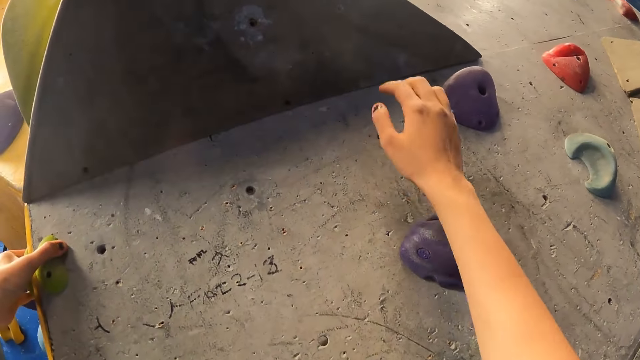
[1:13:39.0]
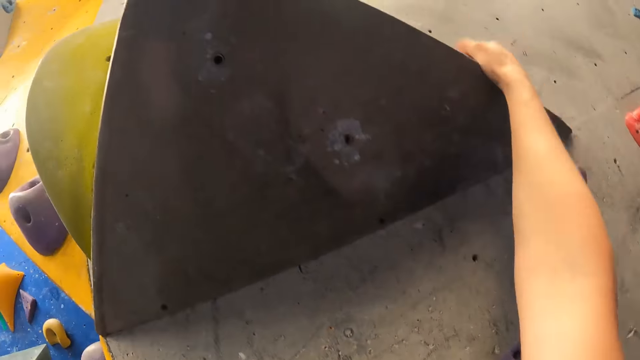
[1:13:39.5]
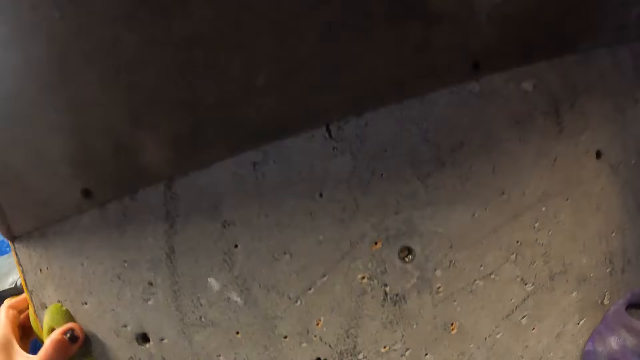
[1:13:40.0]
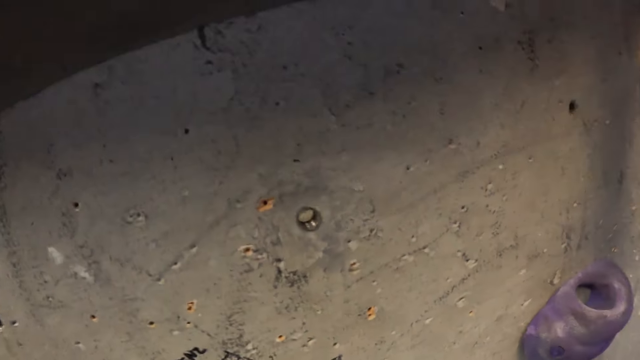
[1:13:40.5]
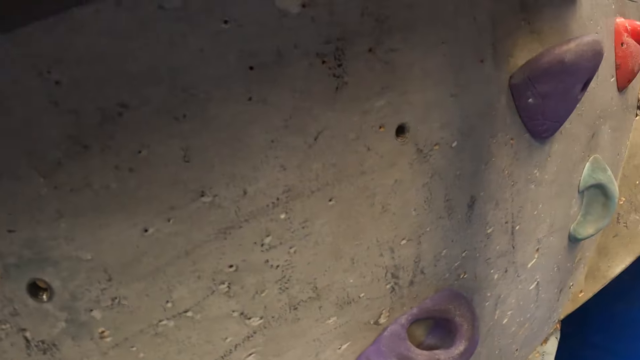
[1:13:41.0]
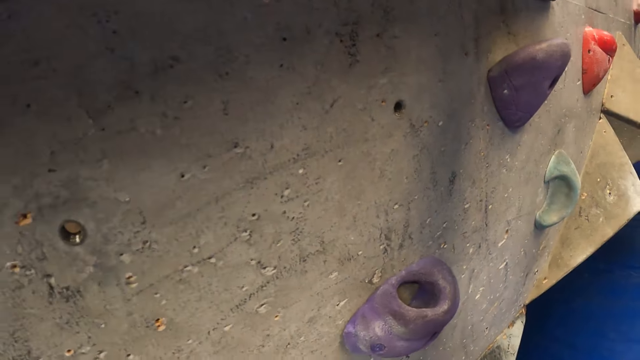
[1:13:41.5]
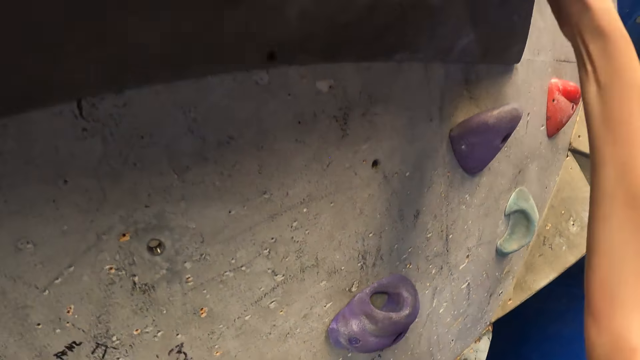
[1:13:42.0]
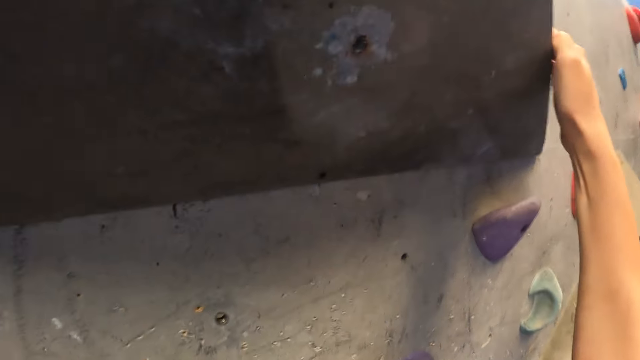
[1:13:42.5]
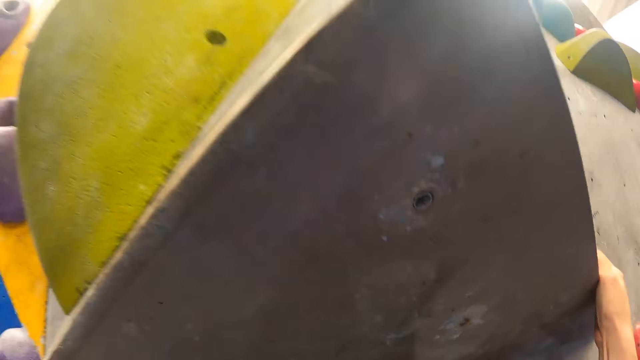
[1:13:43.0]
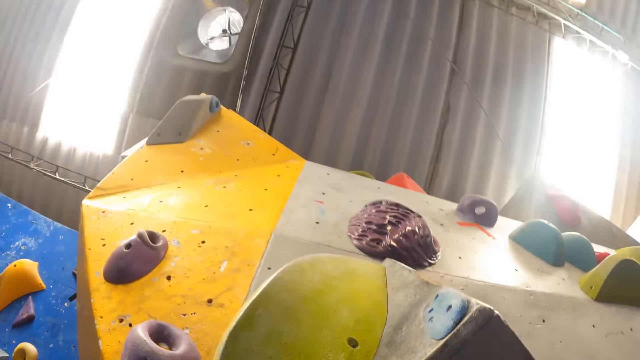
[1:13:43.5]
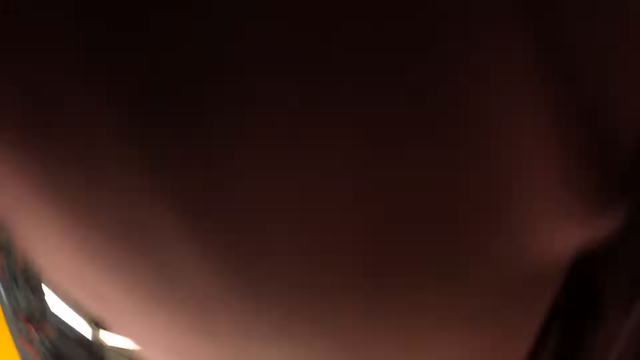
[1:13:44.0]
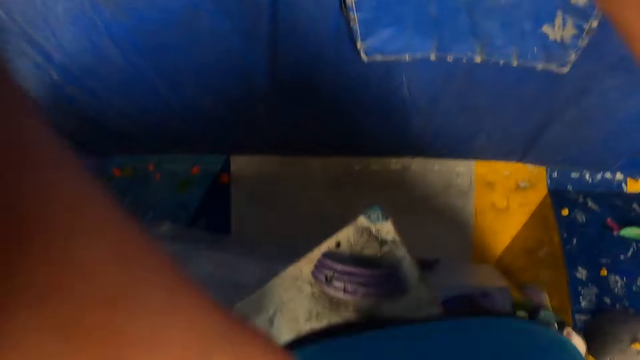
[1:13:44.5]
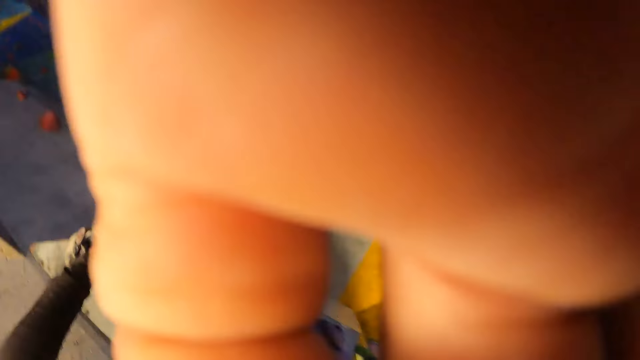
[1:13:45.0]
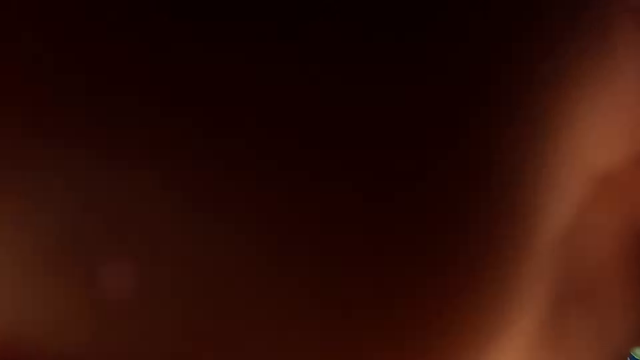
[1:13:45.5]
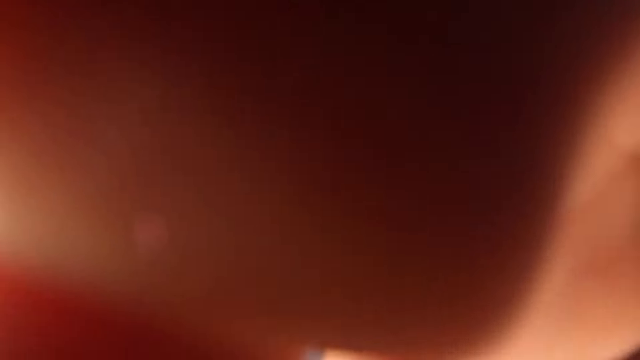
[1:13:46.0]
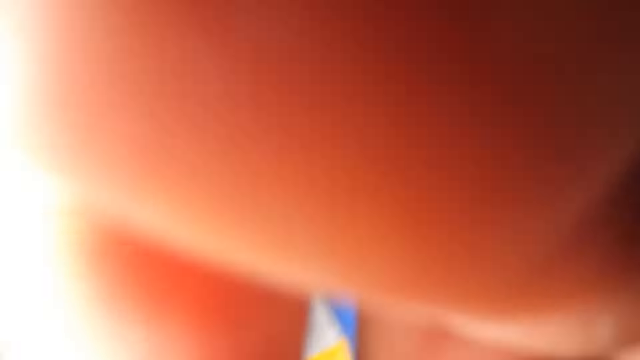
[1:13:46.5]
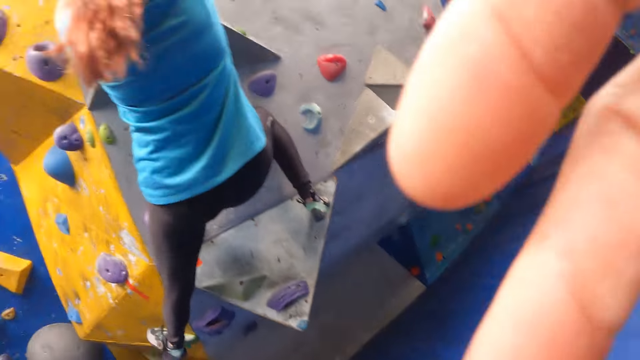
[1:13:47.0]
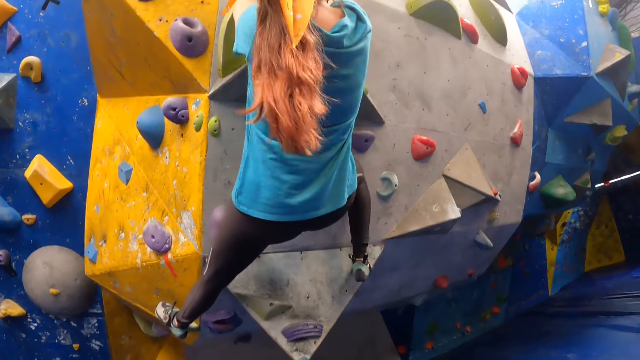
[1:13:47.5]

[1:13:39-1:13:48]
The camera wearer holds a climbing hold firm with her right hand. She climbs the bouldering wall with both hands. She touches her head cam with her right hand.

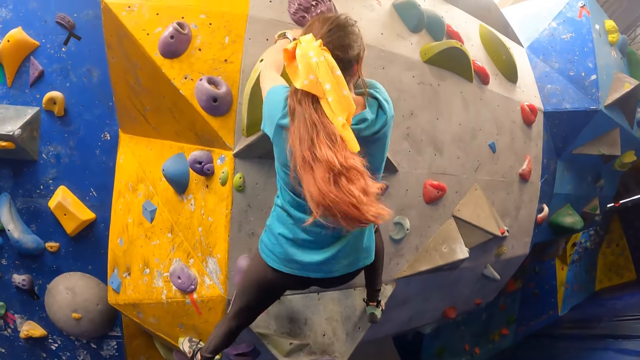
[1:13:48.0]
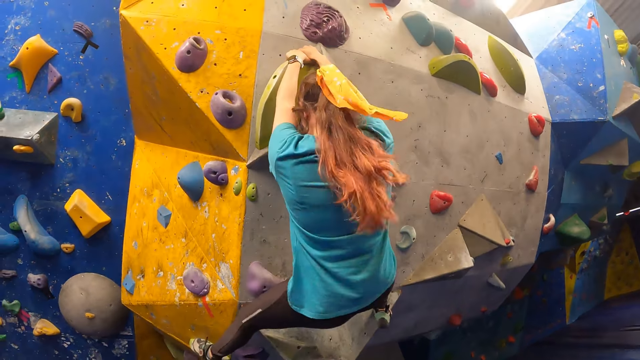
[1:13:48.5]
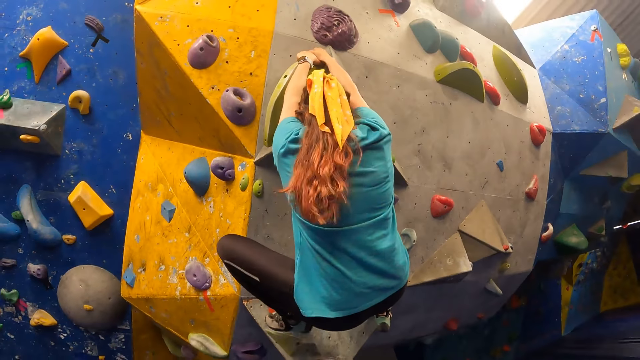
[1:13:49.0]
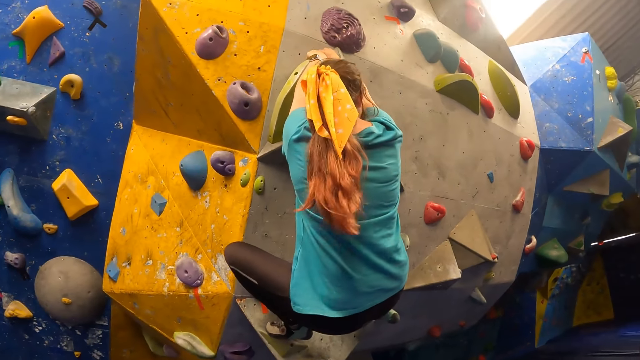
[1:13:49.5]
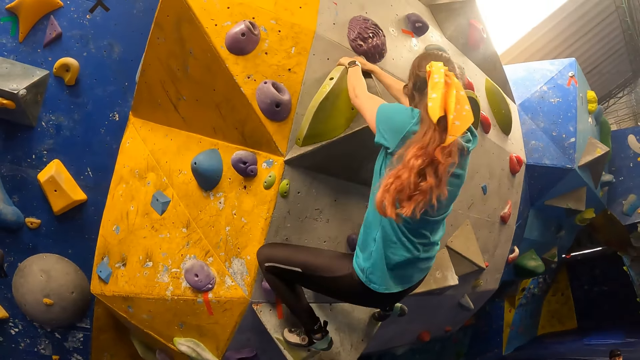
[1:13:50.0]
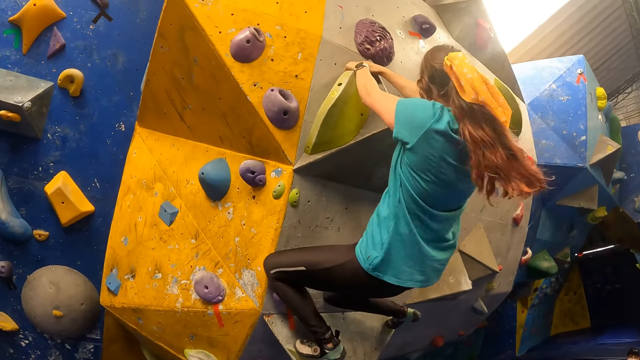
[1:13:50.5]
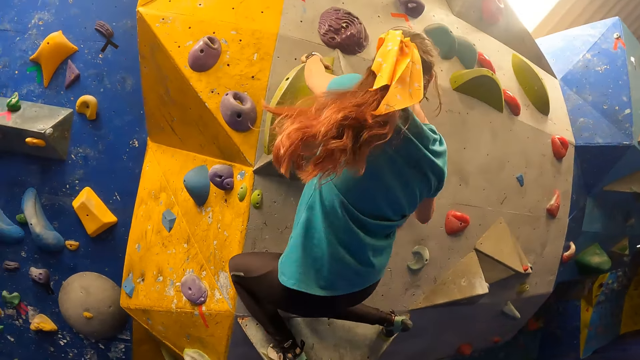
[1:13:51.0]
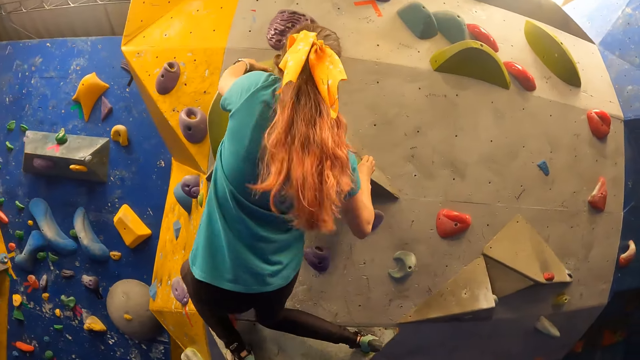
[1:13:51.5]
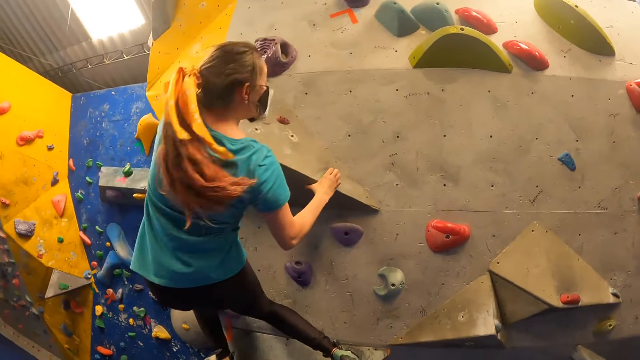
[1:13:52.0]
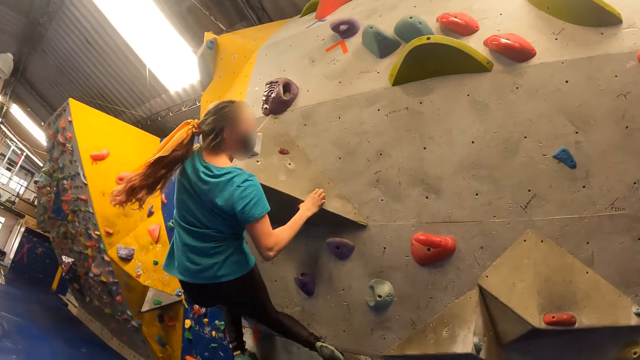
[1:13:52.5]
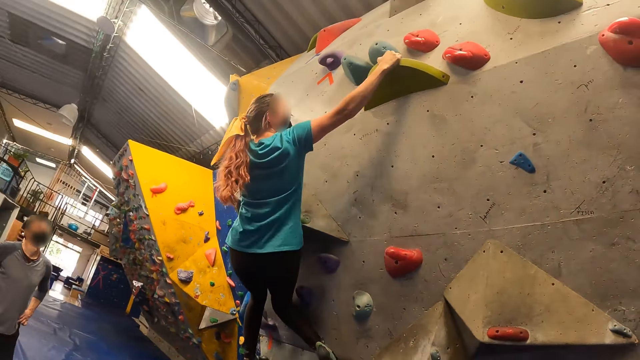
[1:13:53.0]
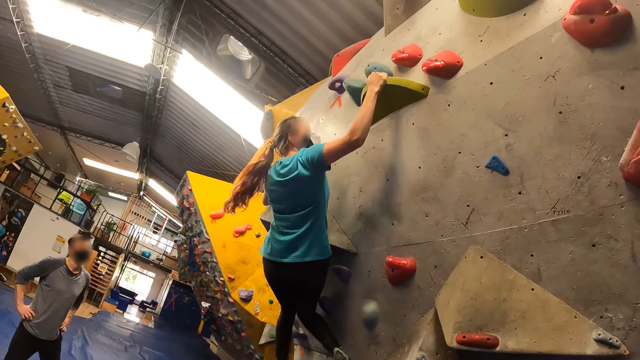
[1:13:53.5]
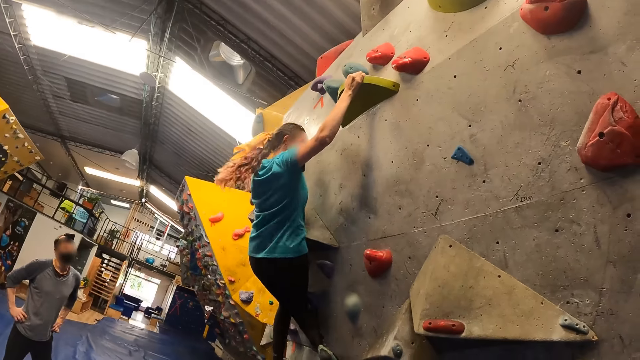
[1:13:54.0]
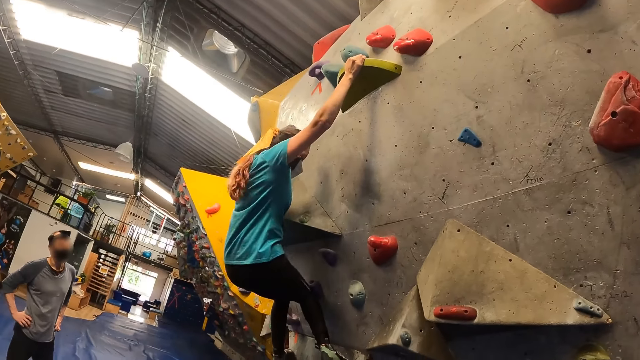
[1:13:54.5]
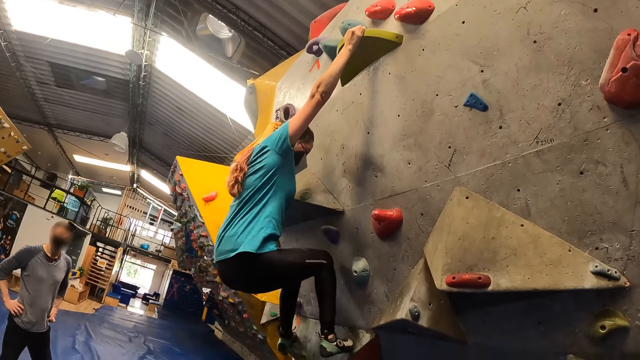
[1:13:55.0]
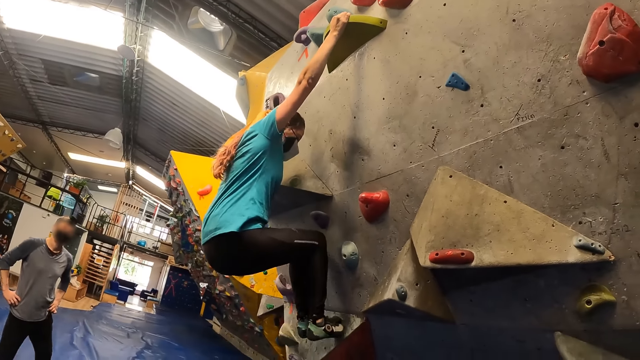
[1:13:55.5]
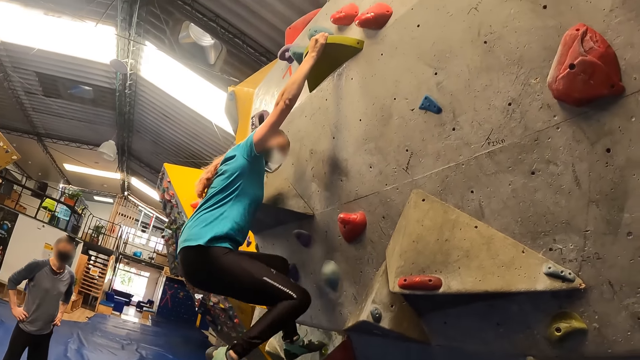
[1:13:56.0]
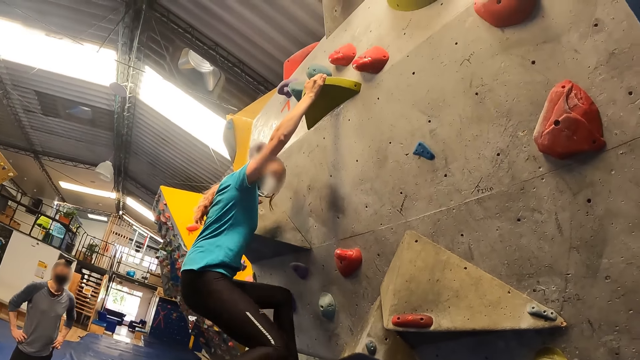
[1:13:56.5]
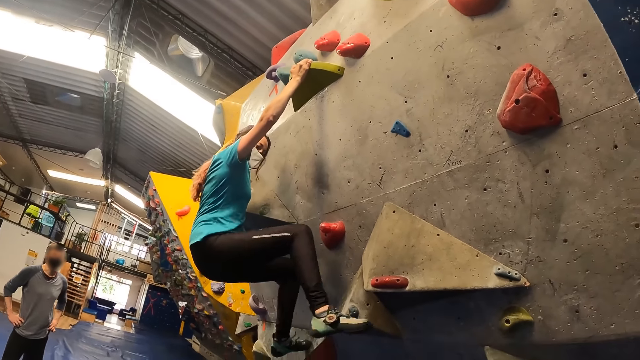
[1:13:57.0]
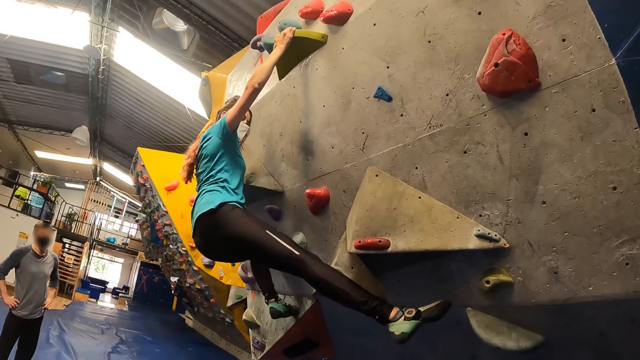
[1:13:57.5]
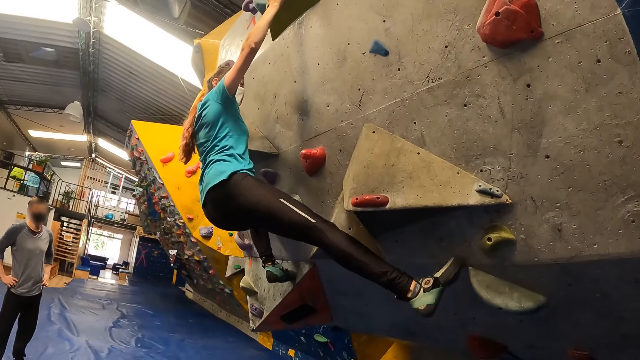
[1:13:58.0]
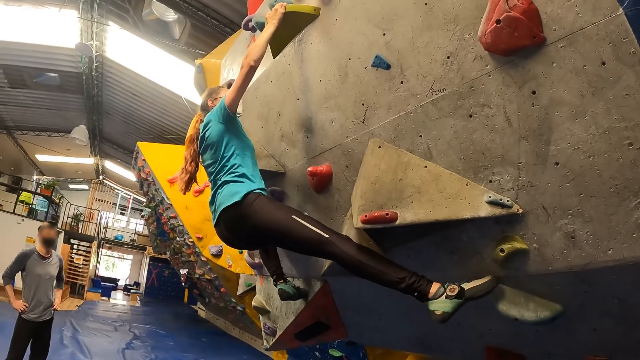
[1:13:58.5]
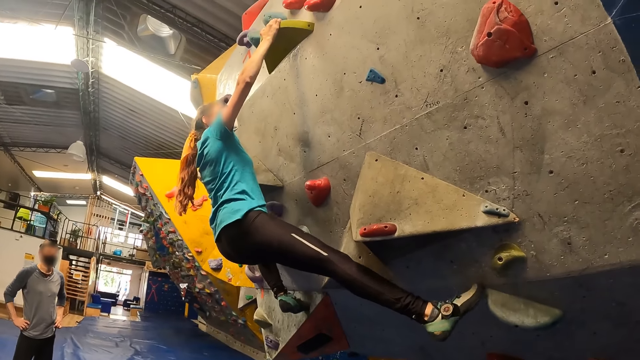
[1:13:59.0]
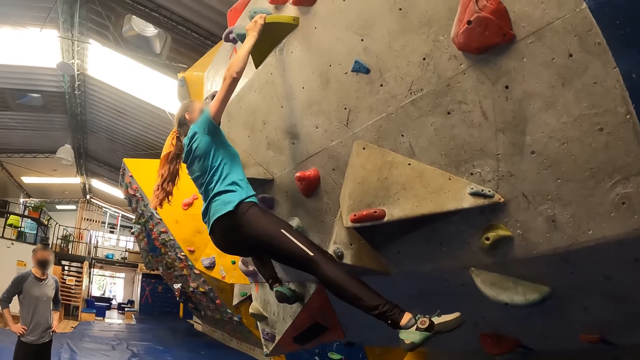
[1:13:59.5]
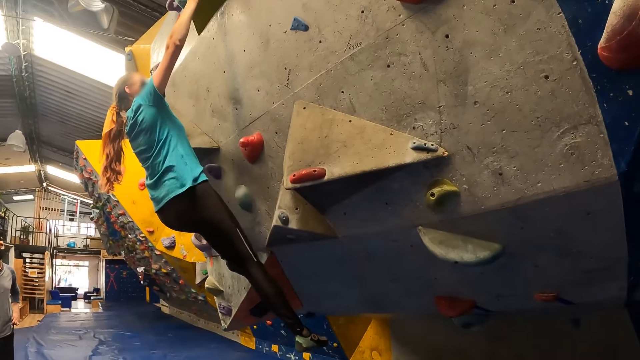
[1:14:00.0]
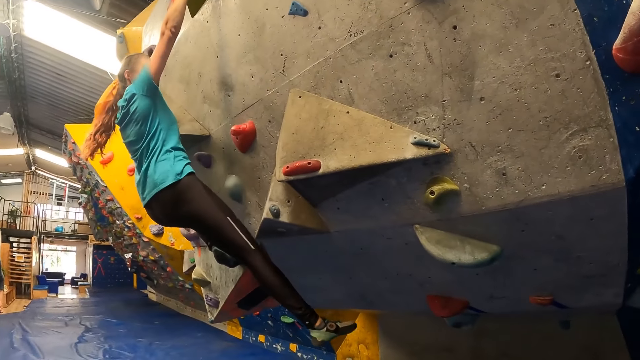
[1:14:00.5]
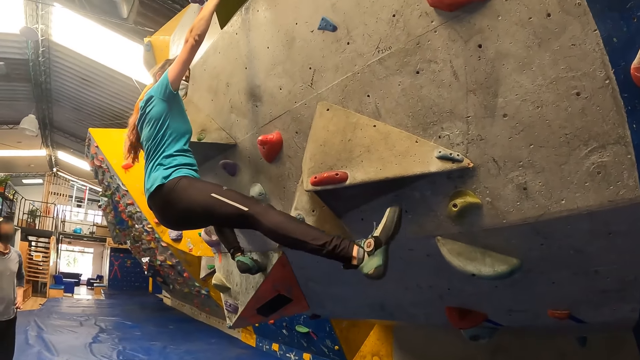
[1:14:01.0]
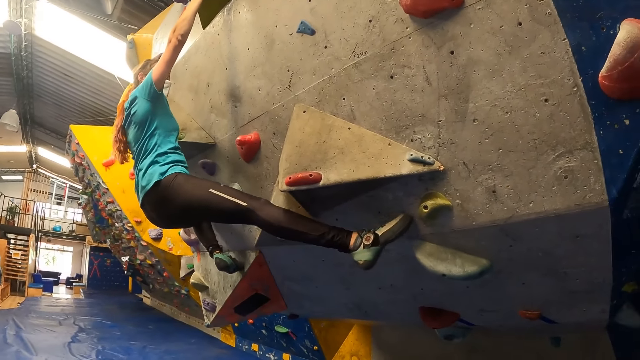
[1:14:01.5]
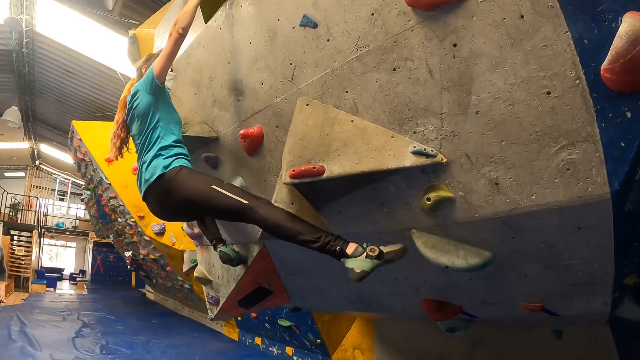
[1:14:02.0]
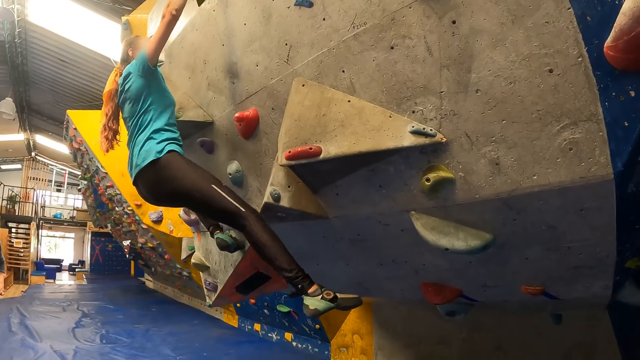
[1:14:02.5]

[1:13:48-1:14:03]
A woman climbs the bouldering wall with both legs. The woman holds a green climbing hold with both hands. The woman holds a climbing hold firm with her right hand. The woman holds the green climbing hold firm with her right hand.
